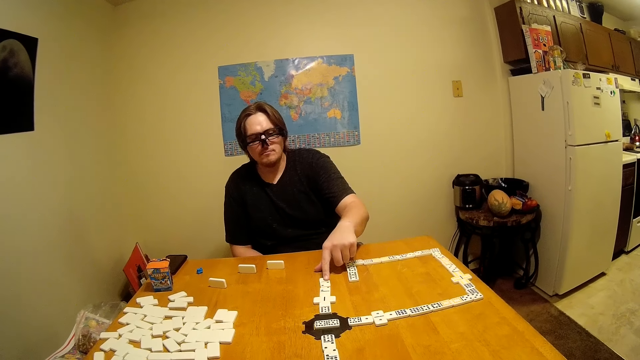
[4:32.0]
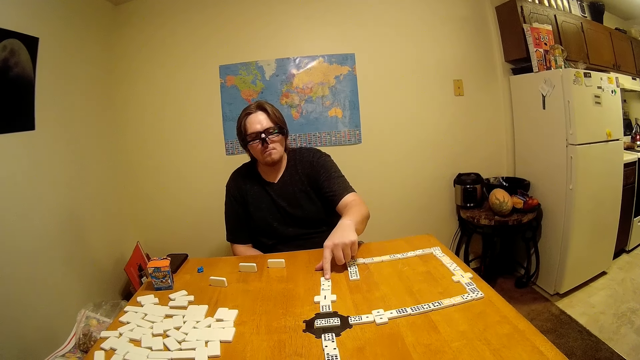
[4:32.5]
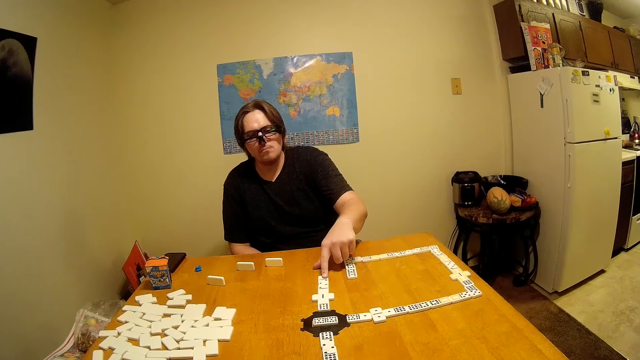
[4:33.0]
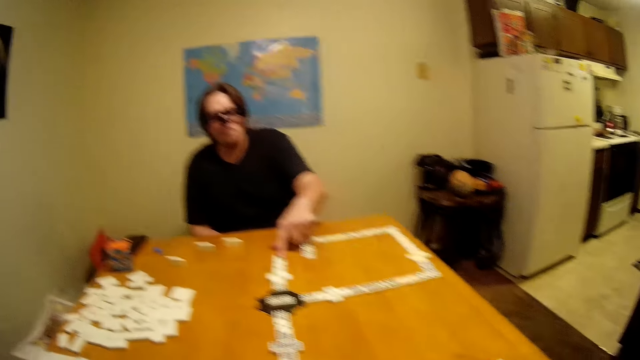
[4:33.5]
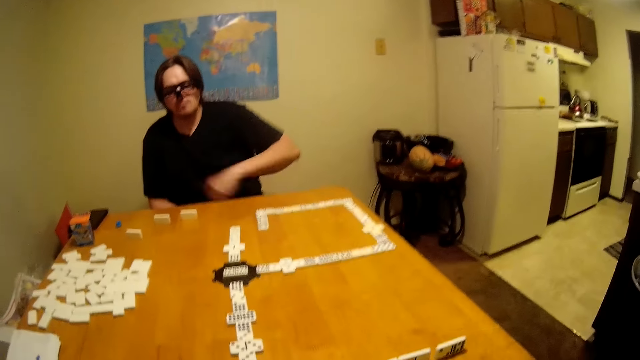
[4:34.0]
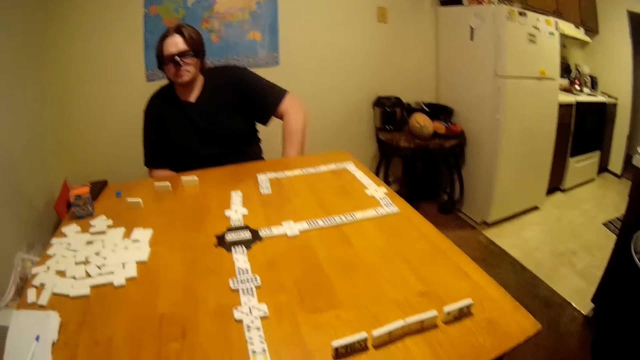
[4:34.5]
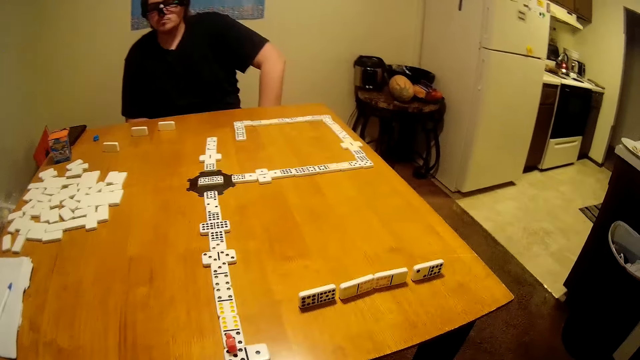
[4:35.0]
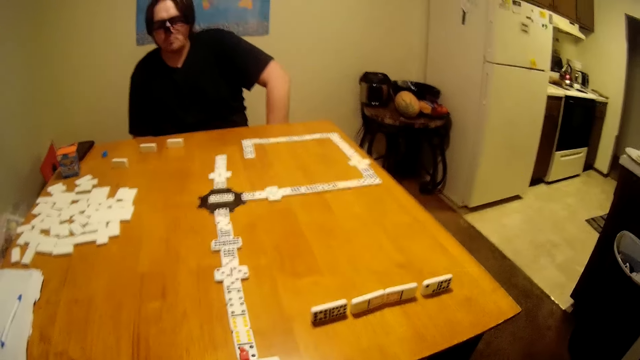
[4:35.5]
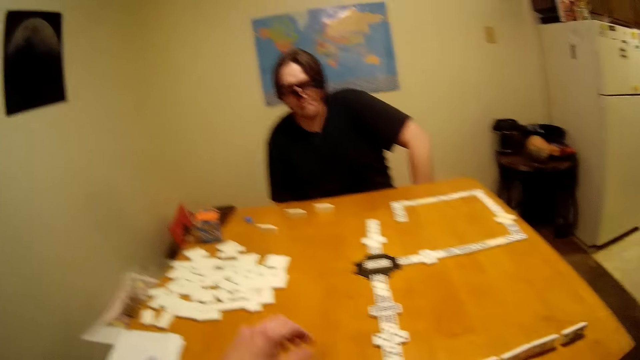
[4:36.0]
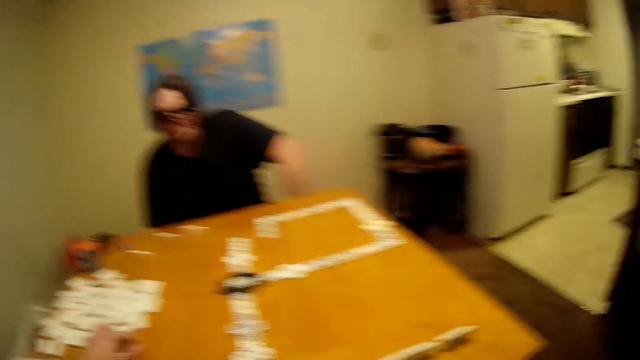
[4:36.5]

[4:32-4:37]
The camera wearer looks around.

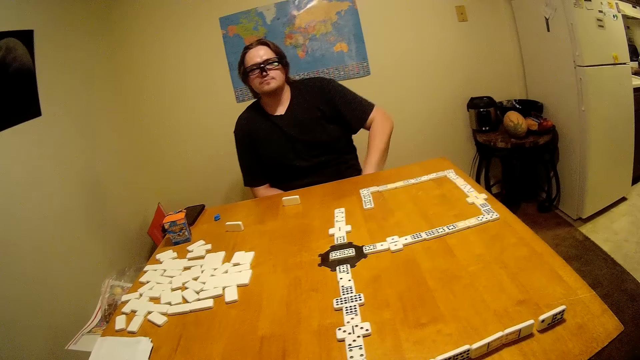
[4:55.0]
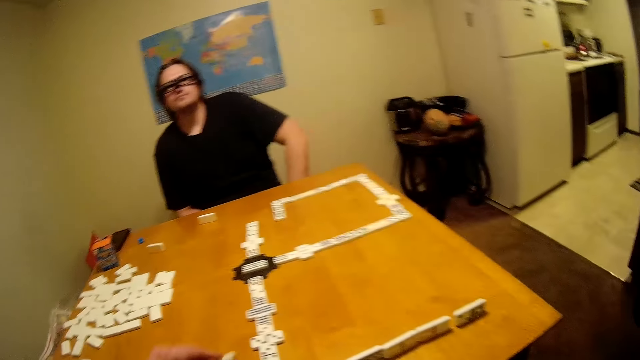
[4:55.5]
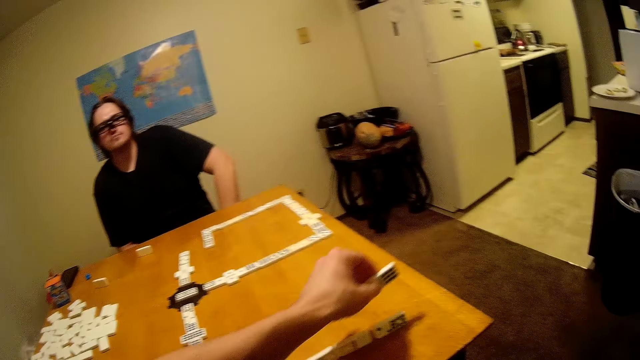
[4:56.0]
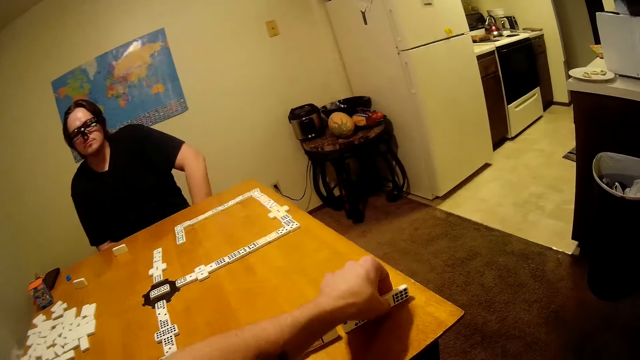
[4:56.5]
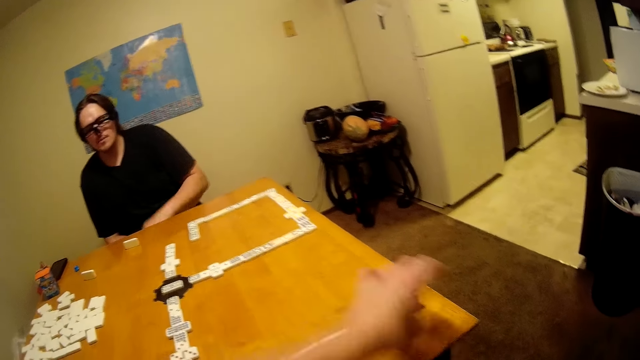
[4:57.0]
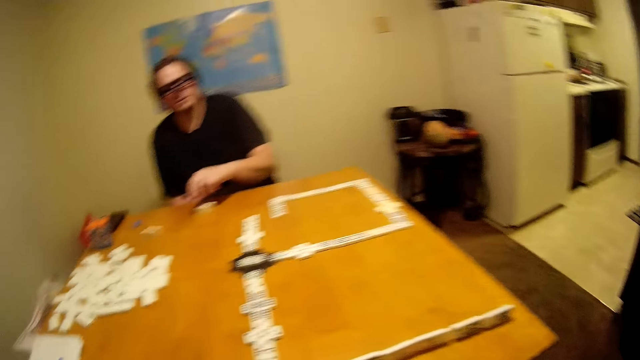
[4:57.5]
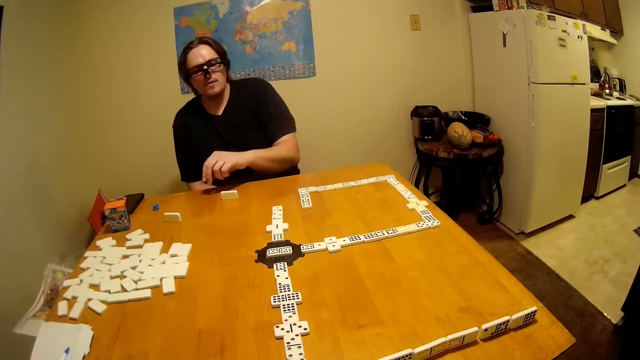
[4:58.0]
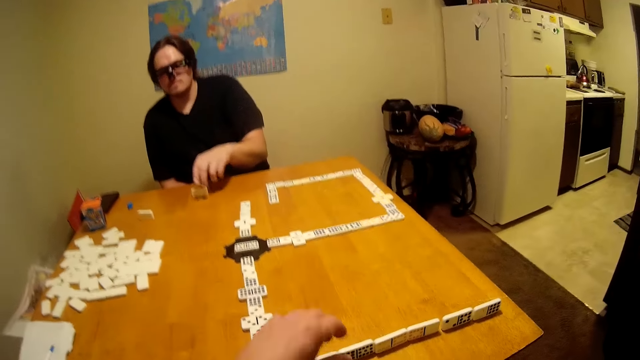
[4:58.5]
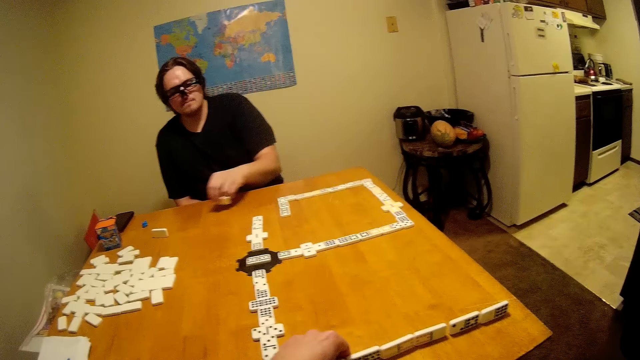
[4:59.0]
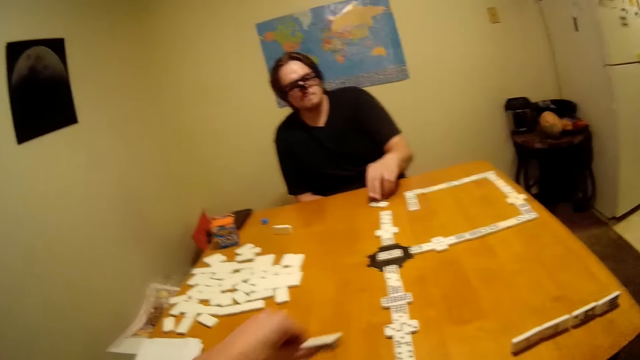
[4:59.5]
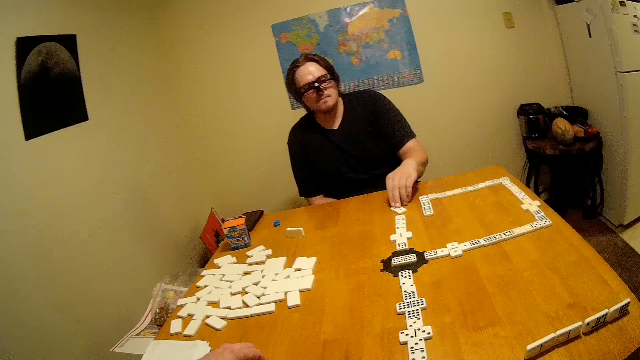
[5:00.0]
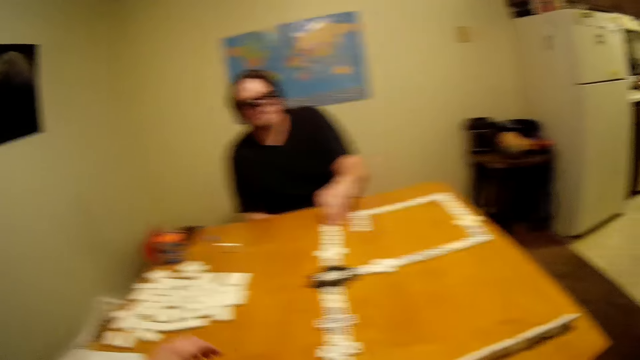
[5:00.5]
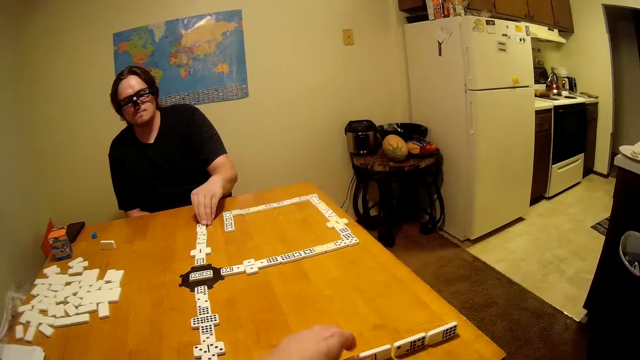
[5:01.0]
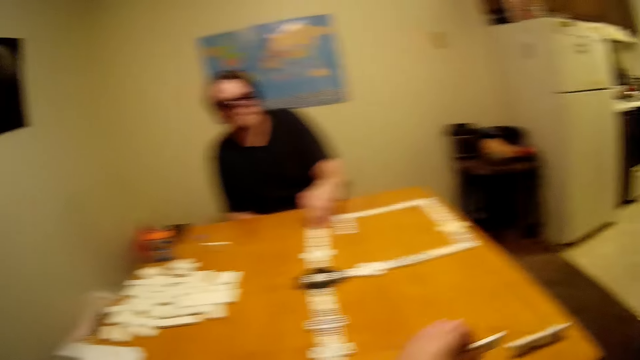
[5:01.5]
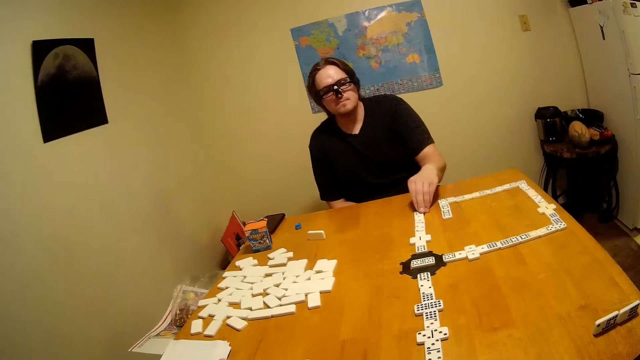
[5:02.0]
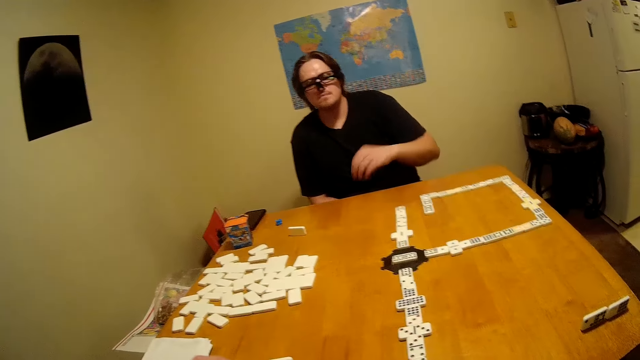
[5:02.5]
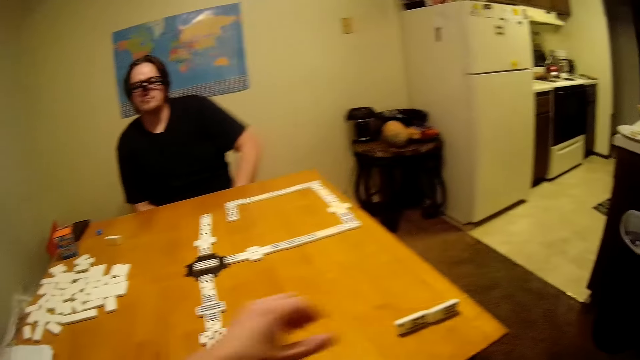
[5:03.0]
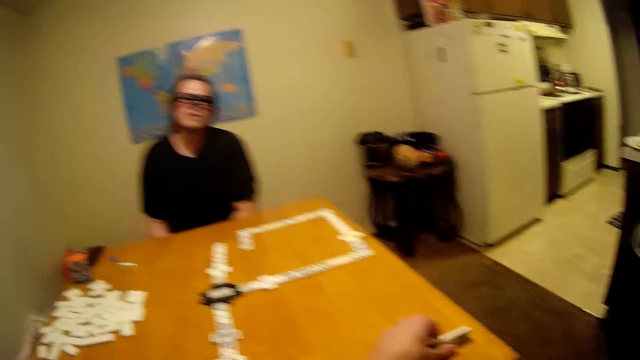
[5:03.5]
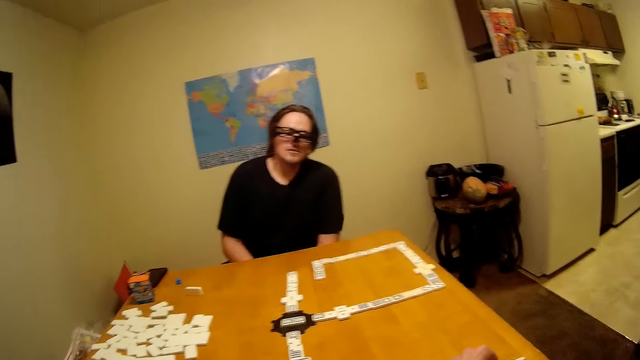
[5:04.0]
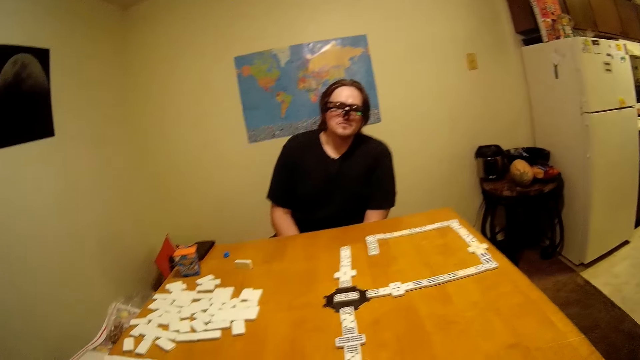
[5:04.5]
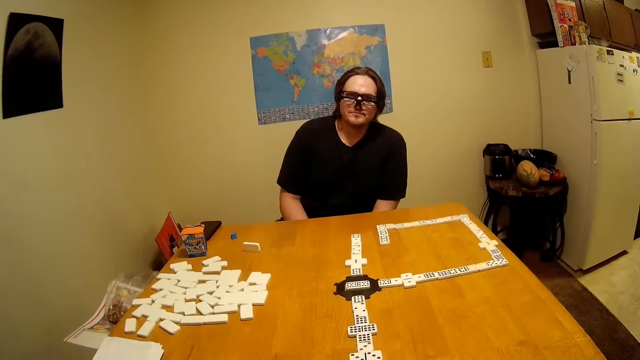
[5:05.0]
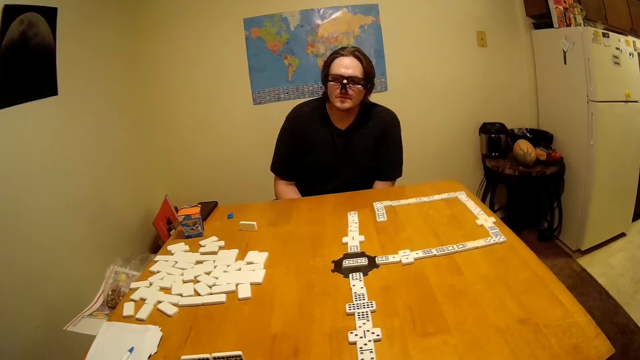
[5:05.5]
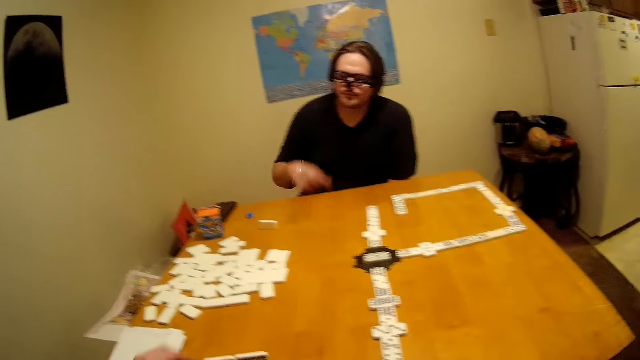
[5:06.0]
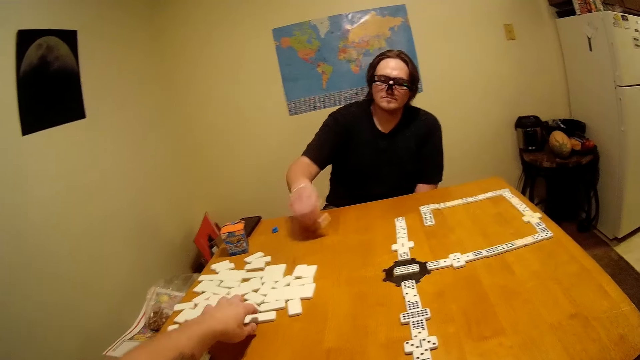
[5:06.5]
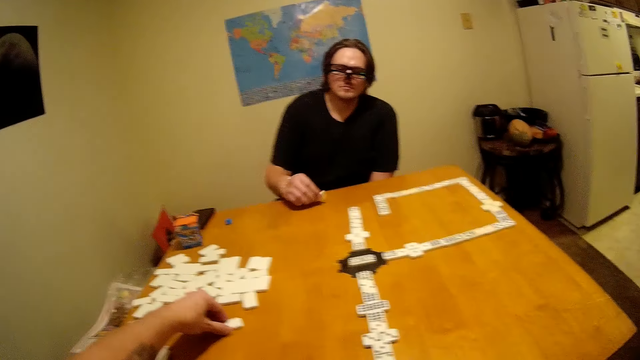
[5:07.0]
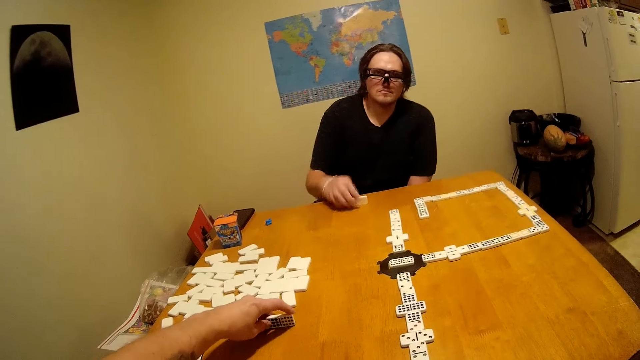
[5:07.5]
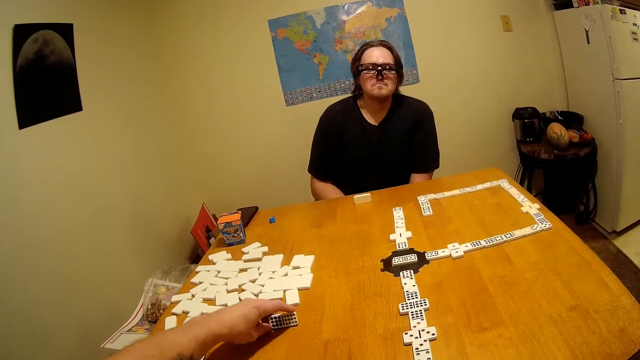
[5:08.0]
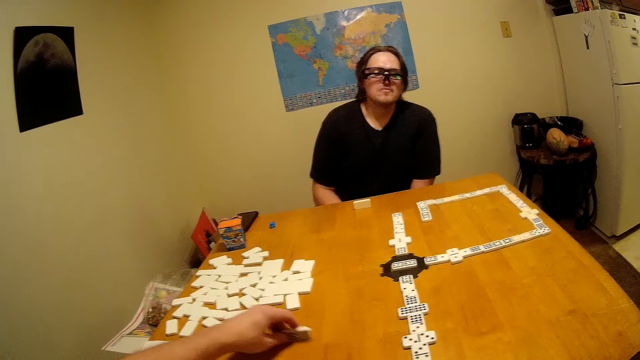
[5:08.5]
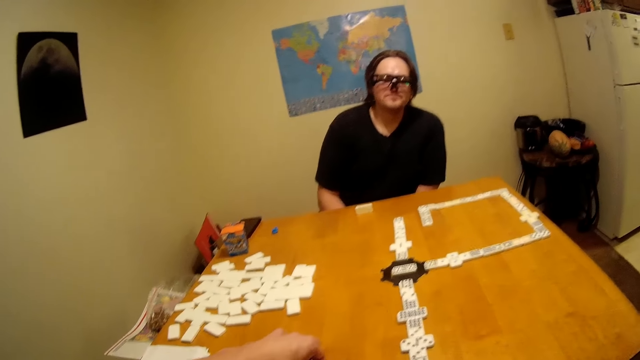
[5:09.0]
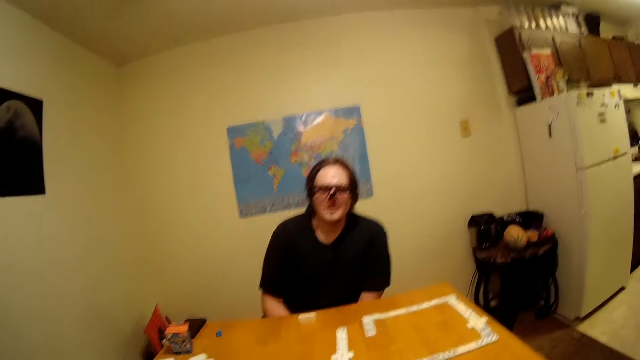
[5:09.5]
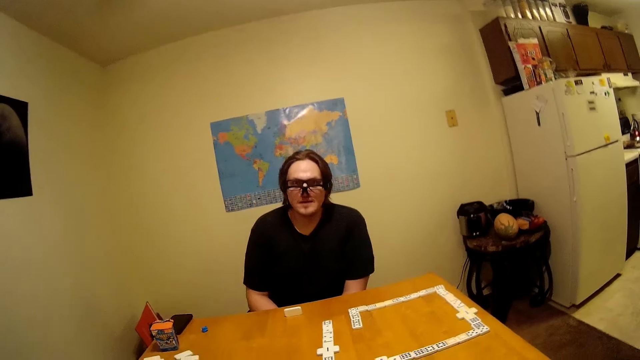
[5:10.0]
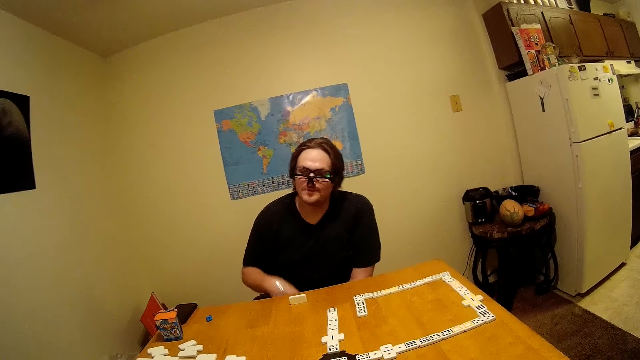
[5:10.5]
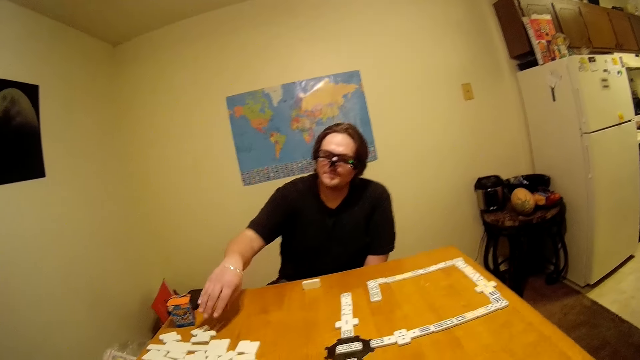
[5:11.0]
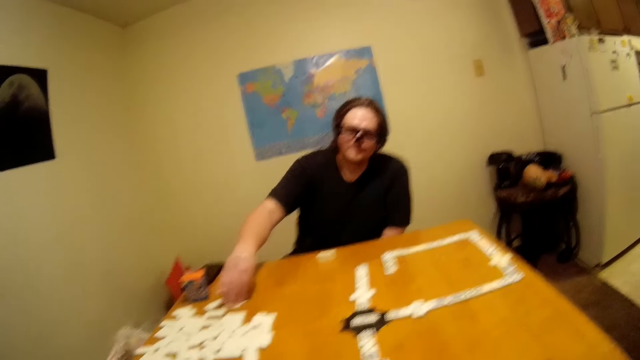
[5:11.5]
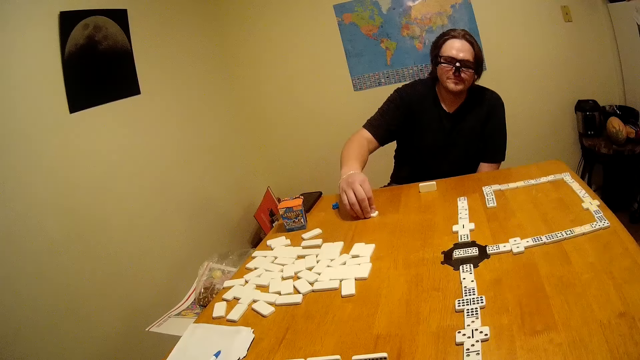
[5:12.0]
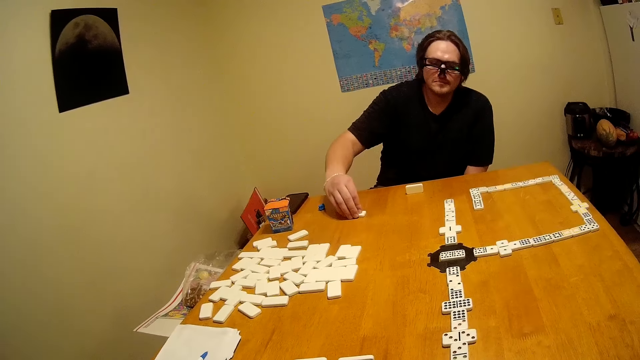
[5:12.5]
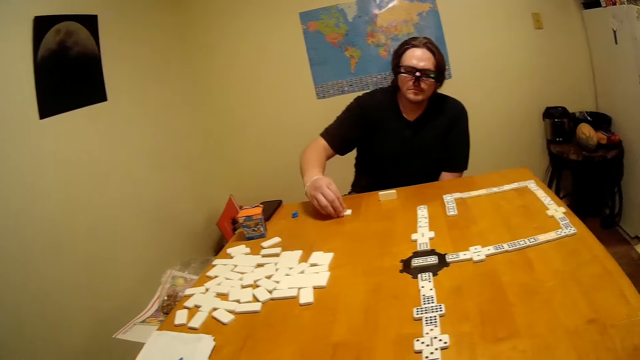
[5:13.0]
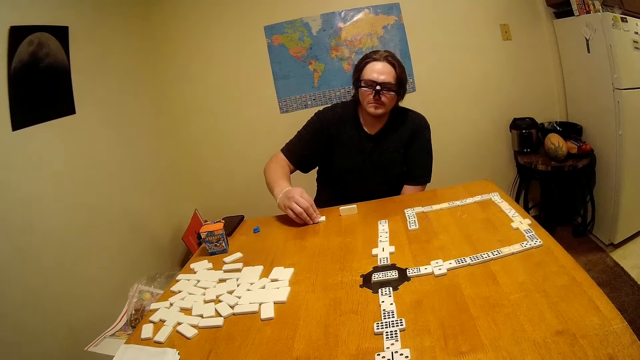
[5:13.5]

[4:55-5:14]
The camera wearer places a scrabble or game piece on the table. A man picks the game piece. The camera wearer picks the game piece. The man drops the game piece. The camera wearer places the scrabble on the table. The man moves the game piece. The camera wearer picks the game piece. They pick the game pieces. The man picks the game piece. The camera wearer picks the game piece. The man hits the table with the scrabble and moves a hand away from the game piece. The camera wearer raises the game piece, holds the scrabble, and moves the game piece. The man holds the scrabble and moves the game piece.
